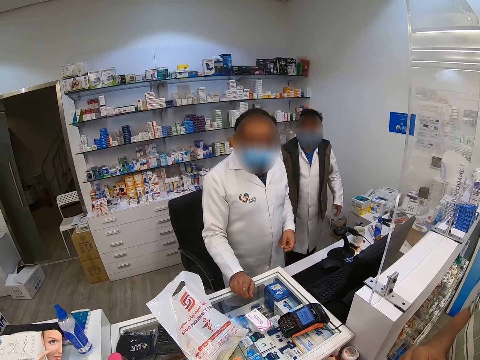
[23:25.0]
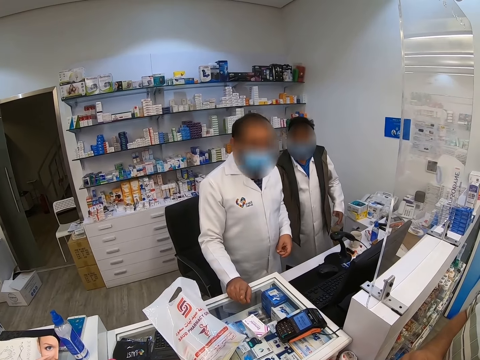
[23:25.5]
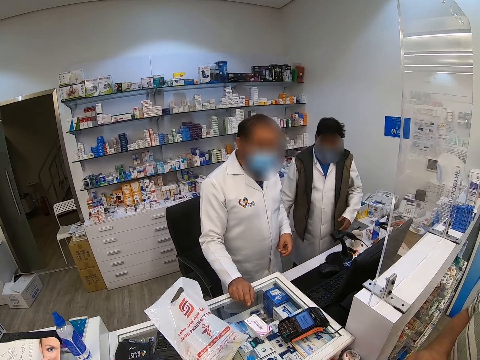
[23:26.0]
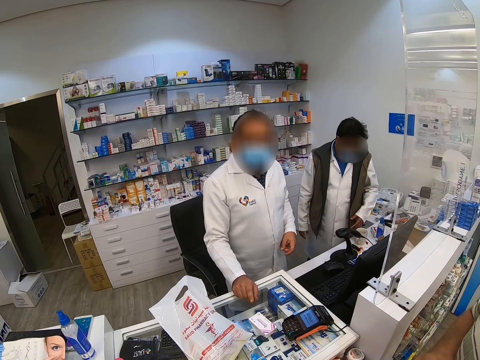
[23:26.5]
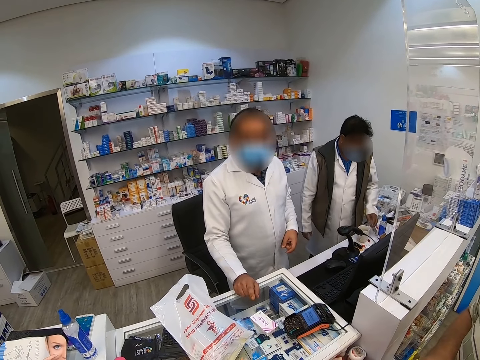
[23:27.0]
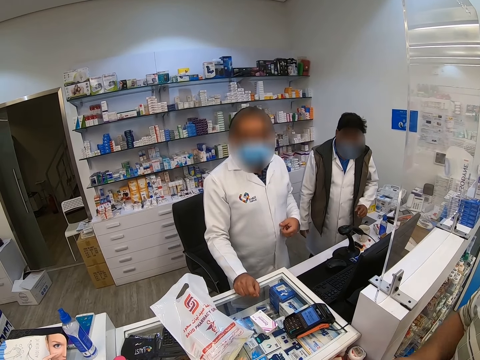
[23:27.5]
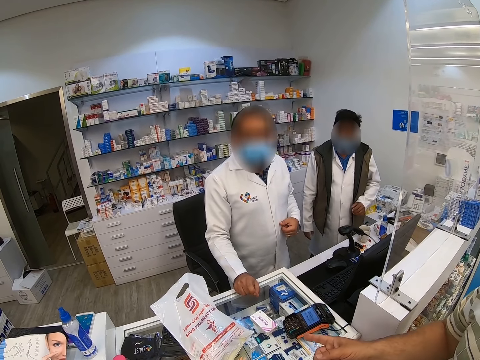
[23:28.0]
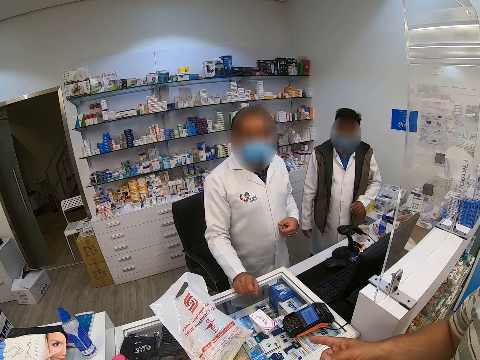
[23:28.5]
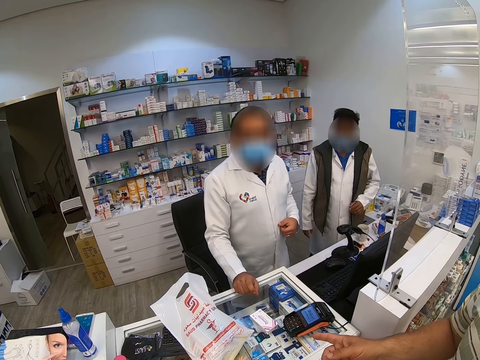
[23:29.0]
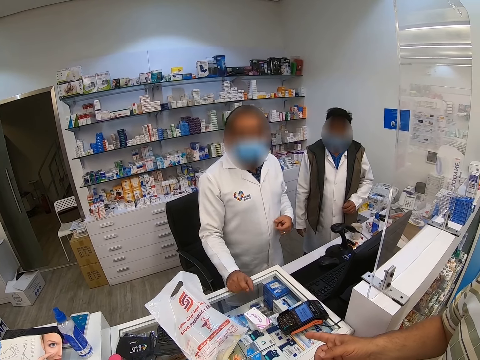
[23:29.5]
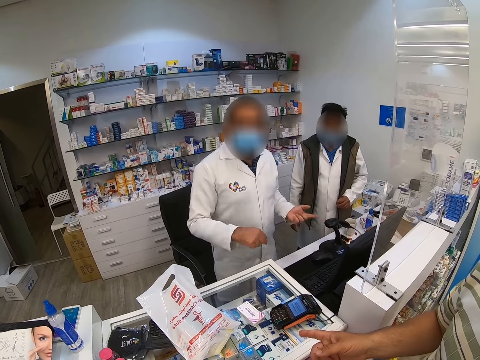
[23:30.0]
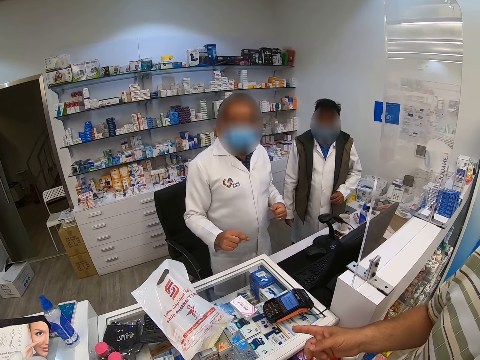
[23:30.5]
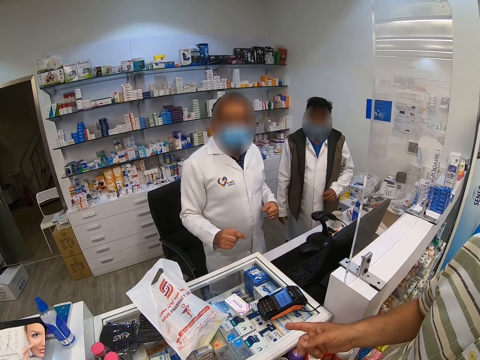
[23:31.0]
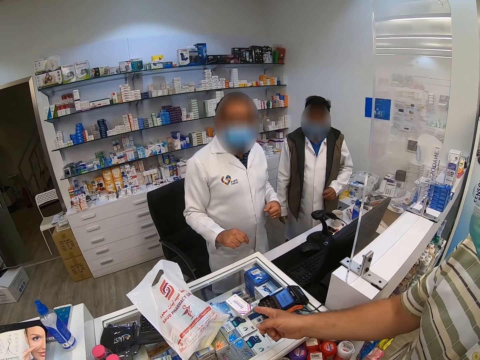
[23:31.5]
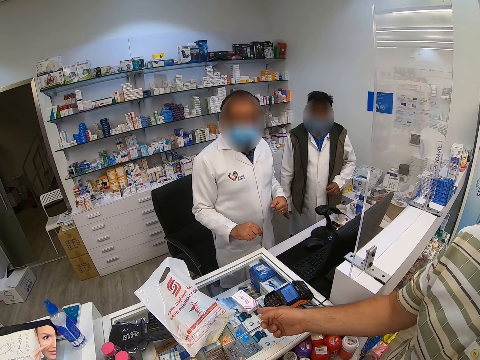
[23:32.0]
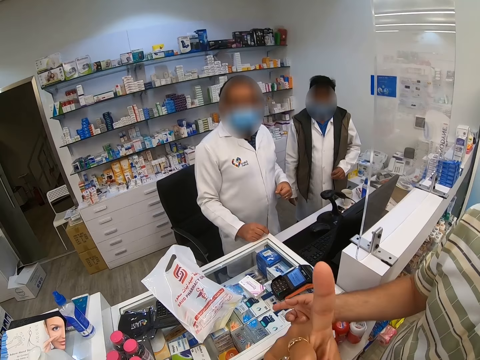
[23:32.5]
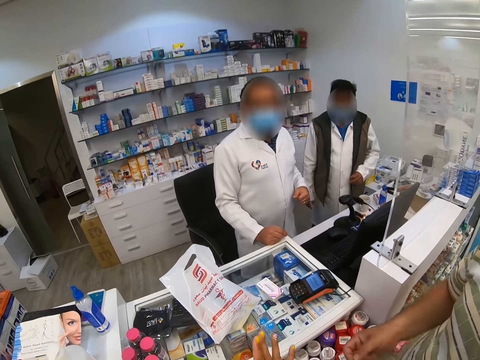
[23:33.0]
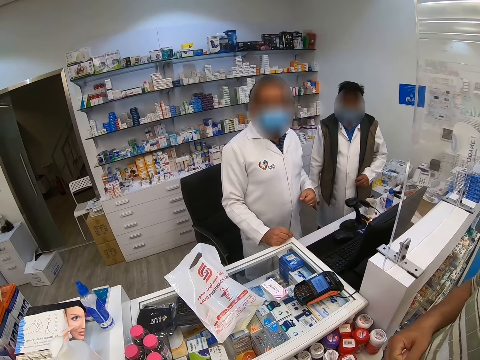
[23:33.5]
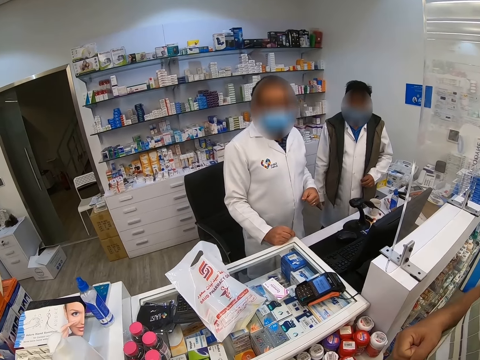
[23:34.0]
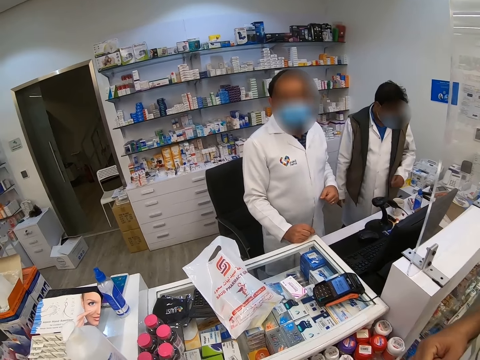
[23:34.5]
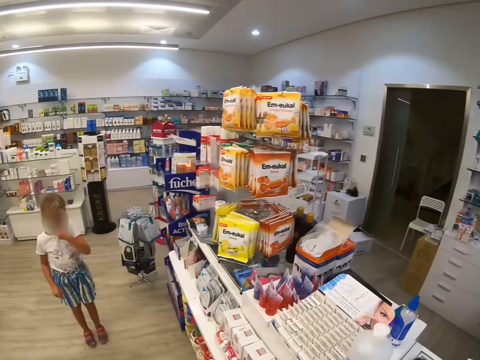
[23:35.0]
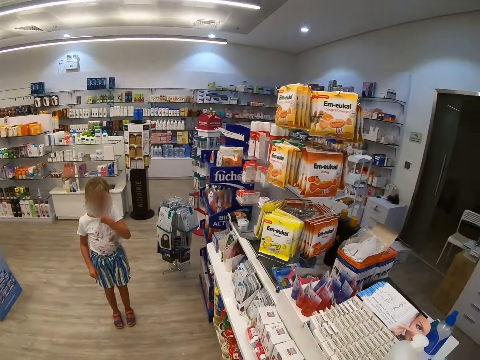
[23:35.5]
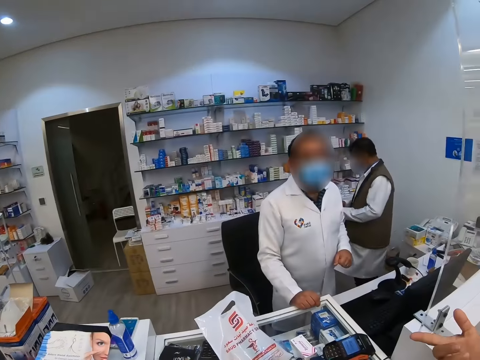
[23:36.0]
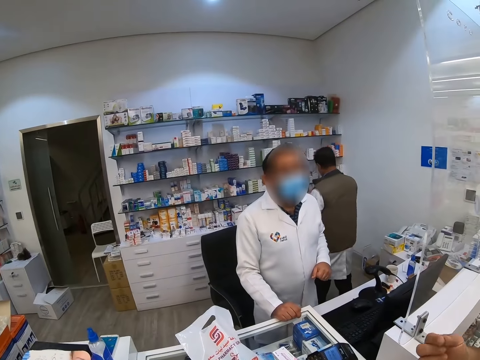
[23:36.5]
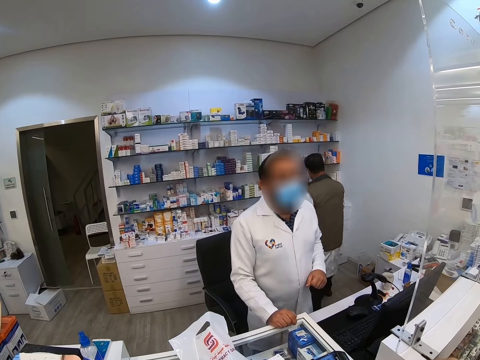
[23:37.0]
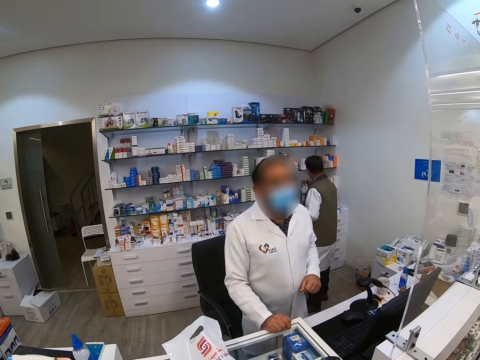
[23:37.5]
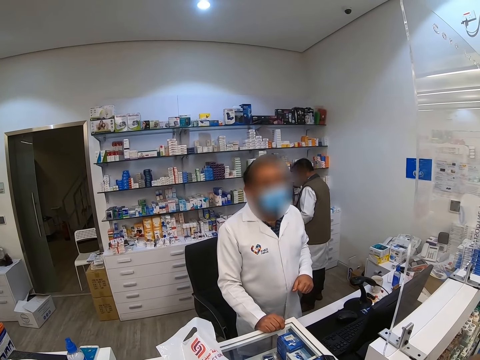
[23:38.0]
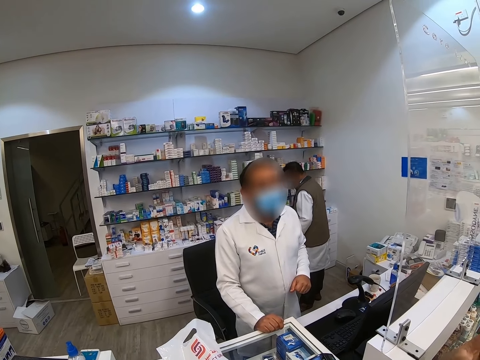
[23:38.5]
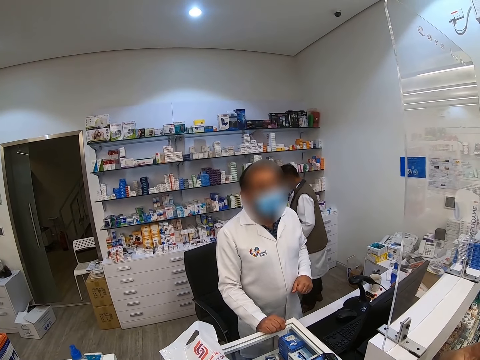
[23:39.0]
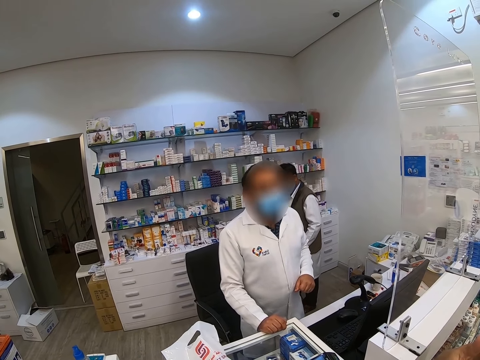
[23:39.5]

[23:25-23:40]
The other man holds something. The camera wearer interacts with the first pharmacist and interacts with the other pharmacist. The other man looks around. The first pharmacist demonstrates with both hands. The first man interacts with the first pharmacist and interacts with the other pharmacist. The camera wearer looks around. They interact with the girl and interact with the first pharmacist. The other pharmacist goes to the shelves.

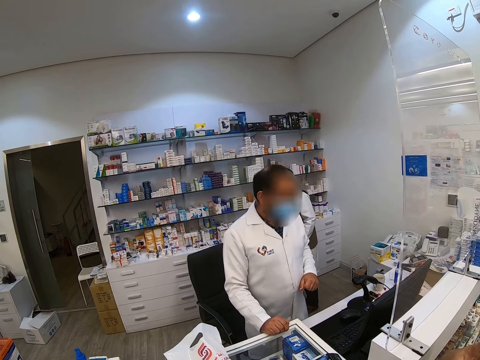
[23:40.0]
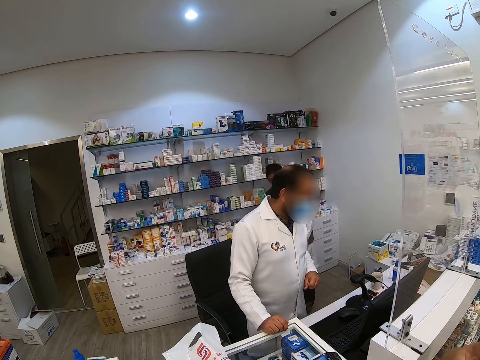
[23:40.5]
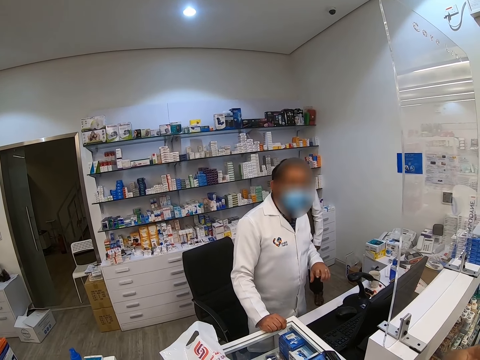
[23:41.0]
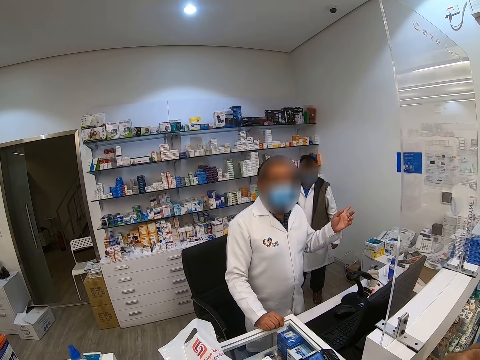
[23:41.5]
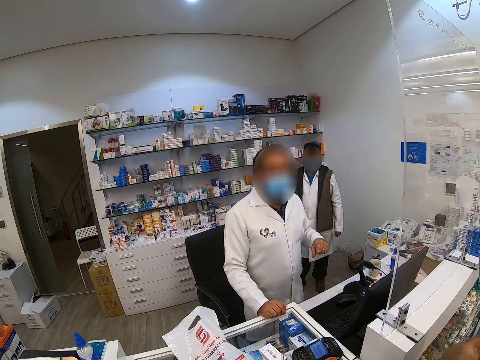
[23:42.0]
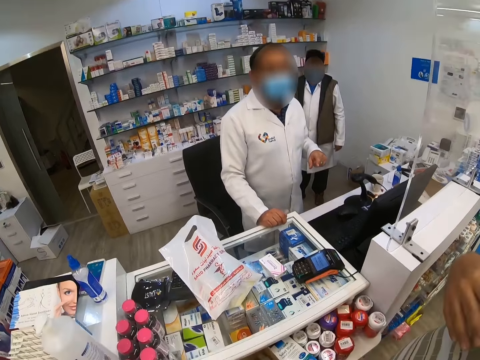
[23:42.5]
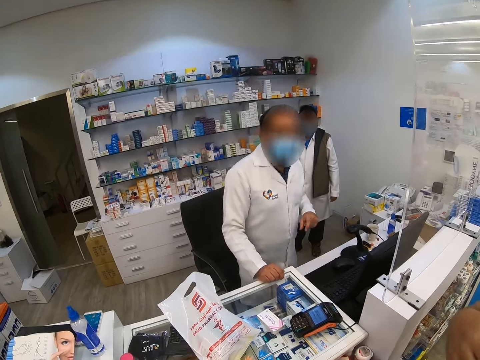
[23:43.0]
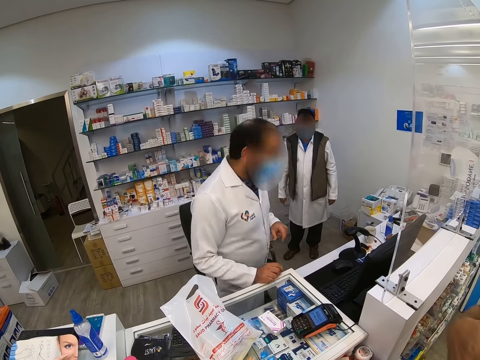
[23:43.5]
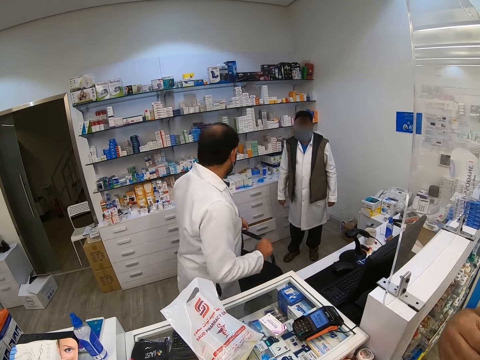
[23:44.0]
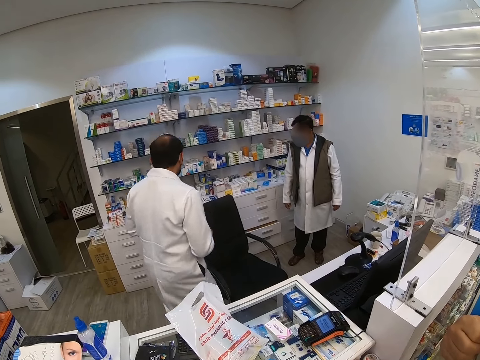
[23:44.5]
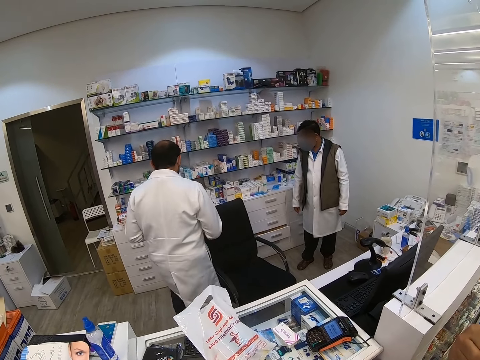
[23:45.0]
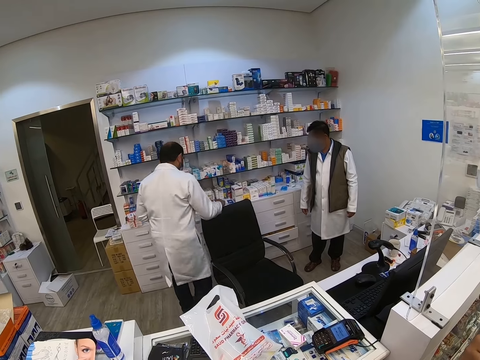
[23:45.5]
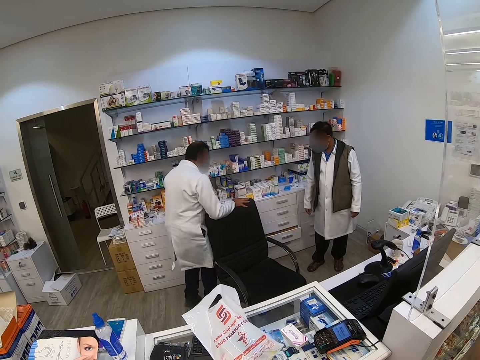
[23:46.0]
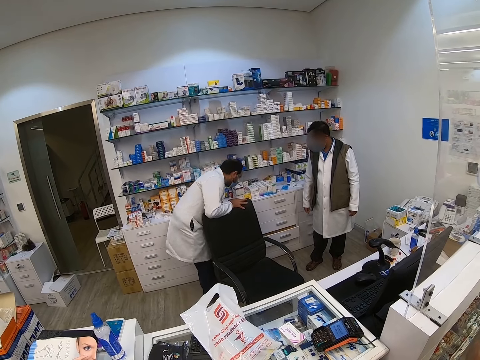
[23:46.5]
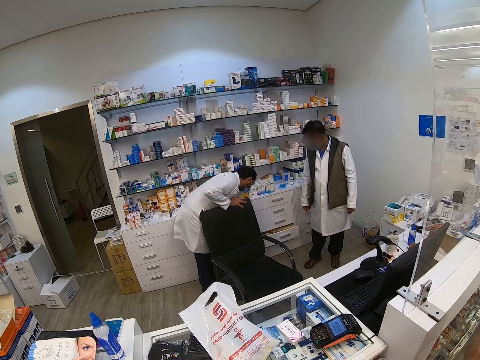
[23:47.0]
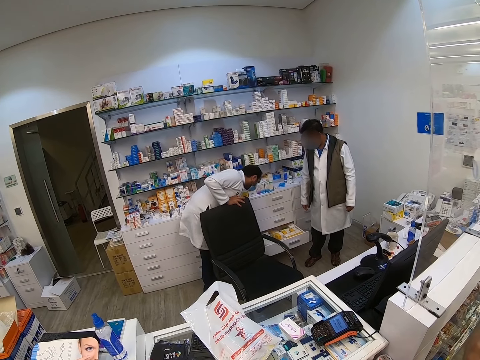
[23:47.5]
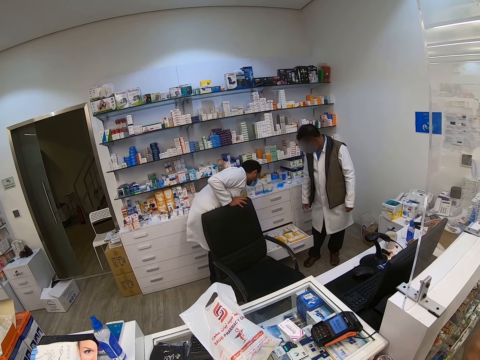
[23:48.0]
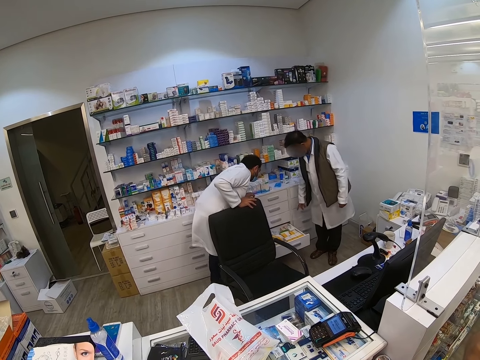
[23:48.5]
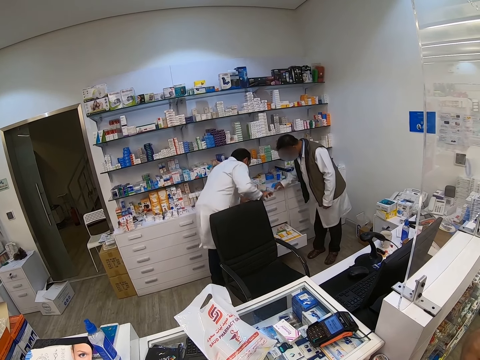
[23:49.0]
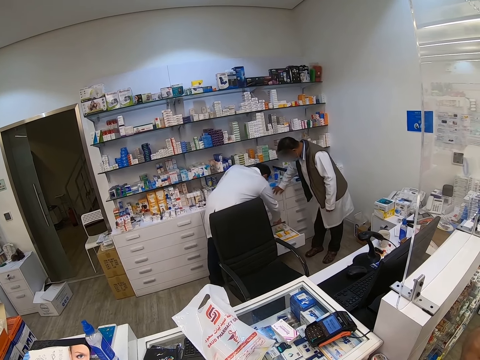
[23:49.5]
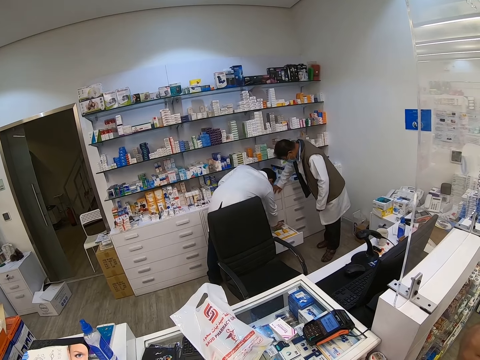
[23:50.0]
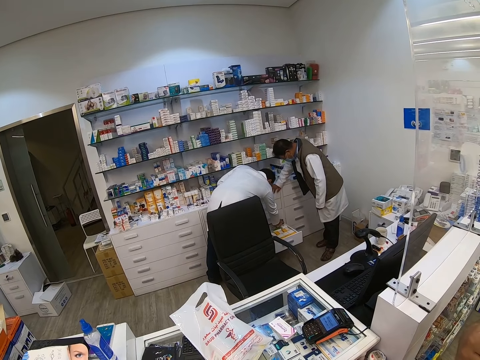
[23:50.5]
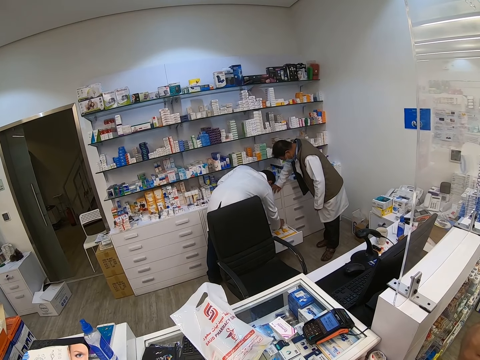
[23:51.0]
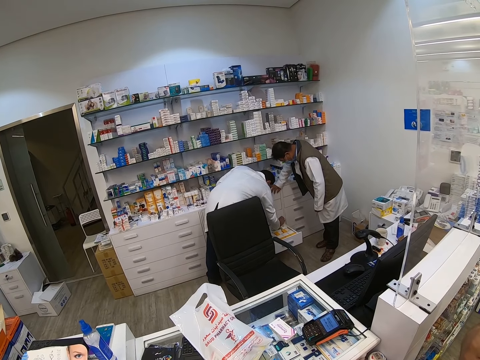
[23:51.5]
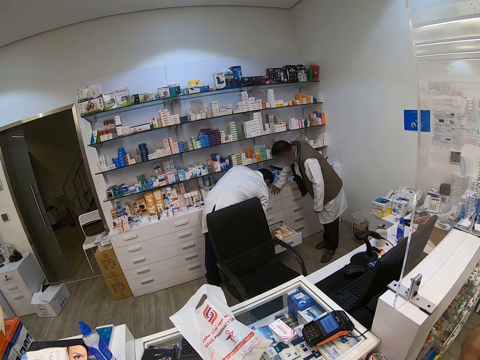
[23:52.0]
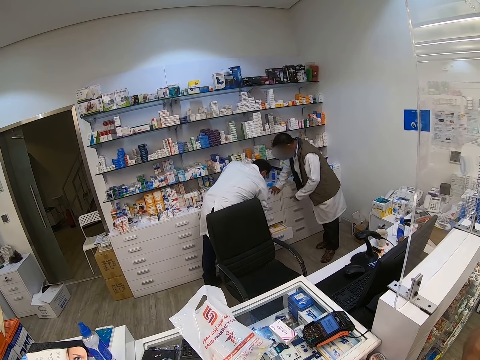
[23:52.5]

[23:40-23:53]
The other man walks around. The first pharmacist walks around and goes to the drawers. The first pharmacist opens the drawer, takes out medicine, and checks the drawer.
